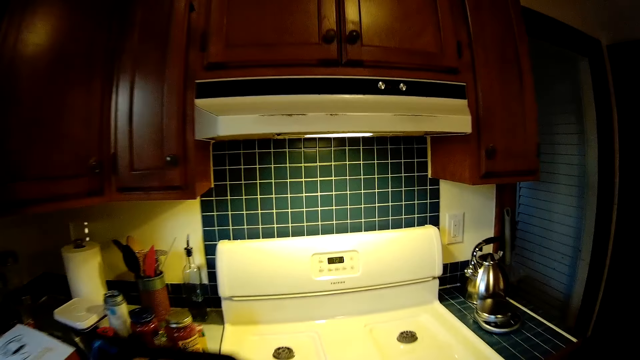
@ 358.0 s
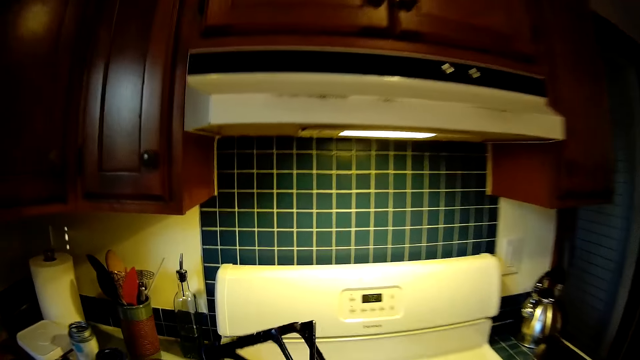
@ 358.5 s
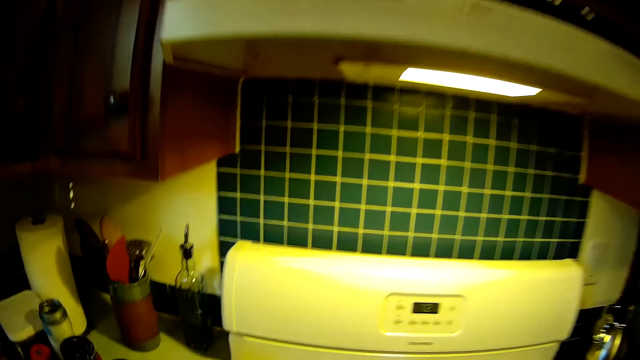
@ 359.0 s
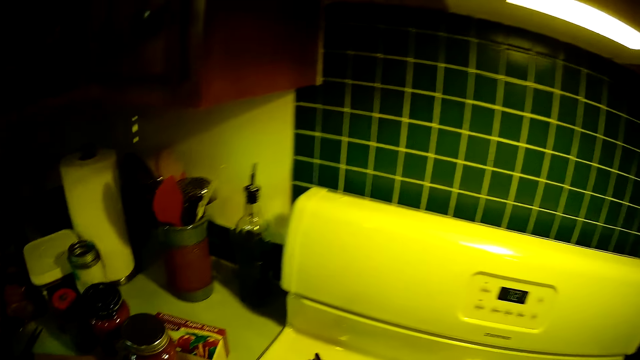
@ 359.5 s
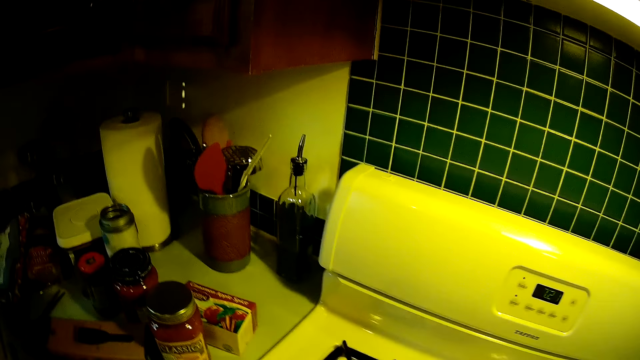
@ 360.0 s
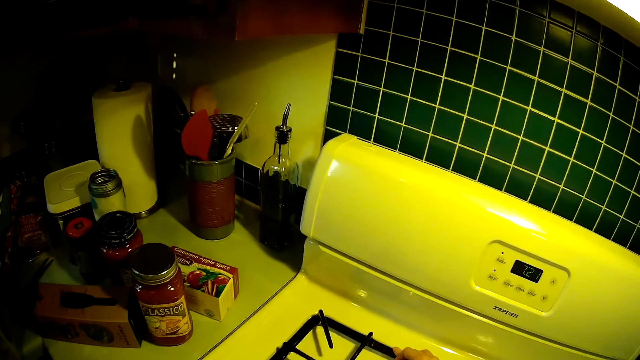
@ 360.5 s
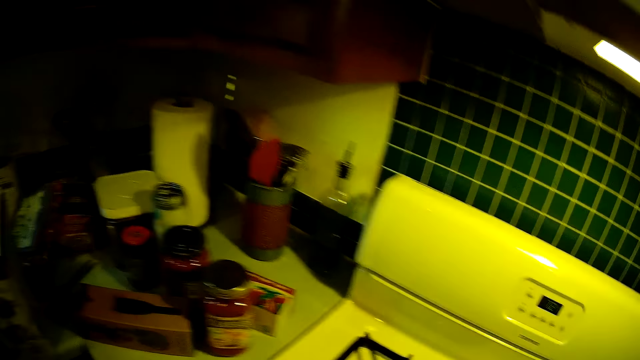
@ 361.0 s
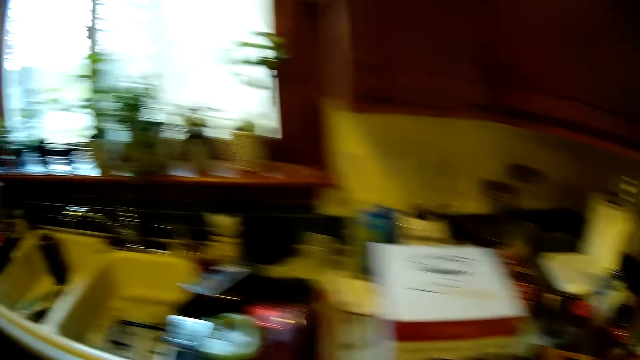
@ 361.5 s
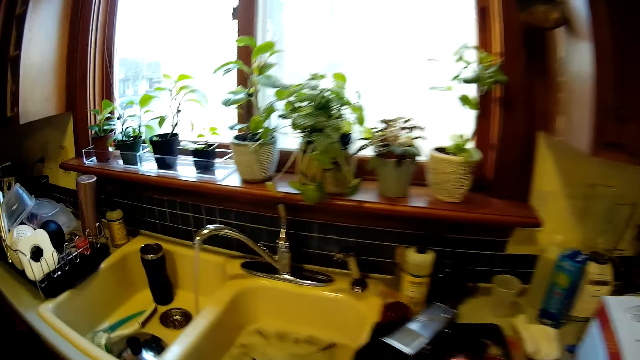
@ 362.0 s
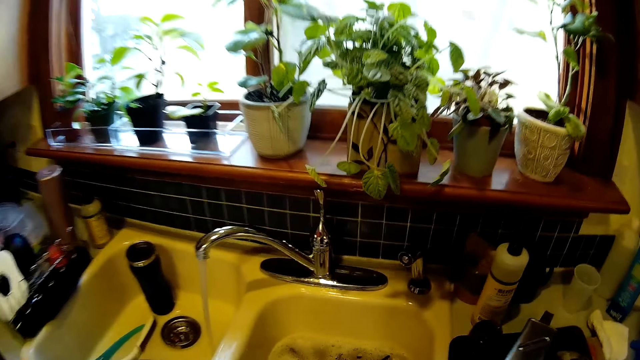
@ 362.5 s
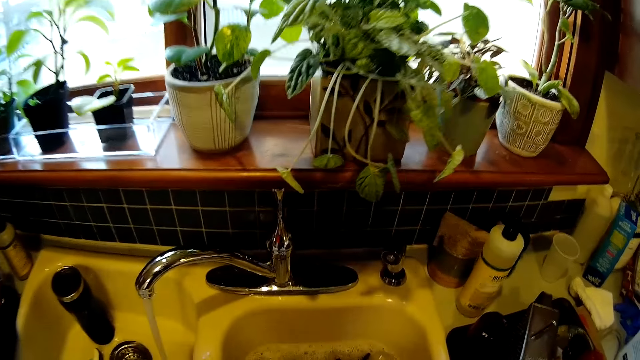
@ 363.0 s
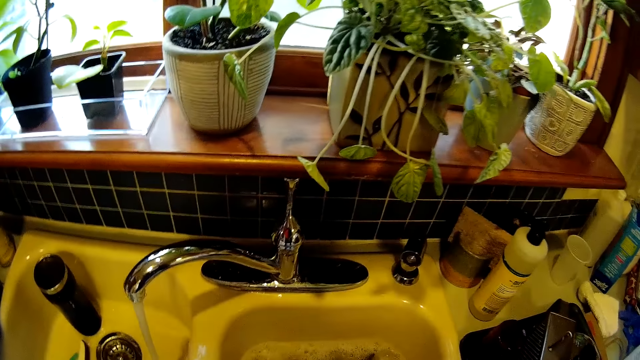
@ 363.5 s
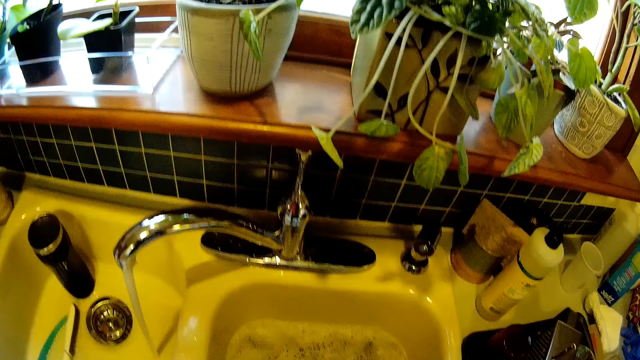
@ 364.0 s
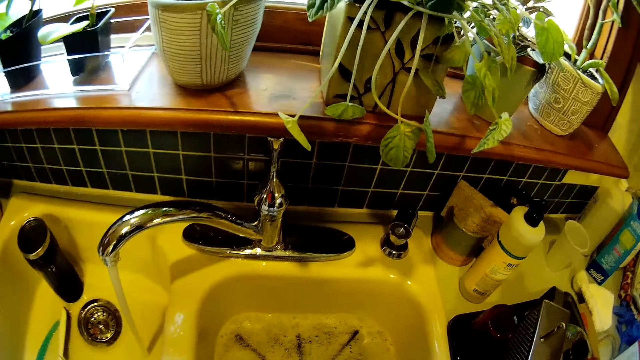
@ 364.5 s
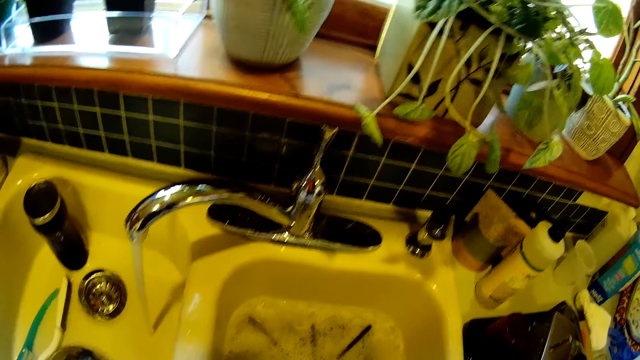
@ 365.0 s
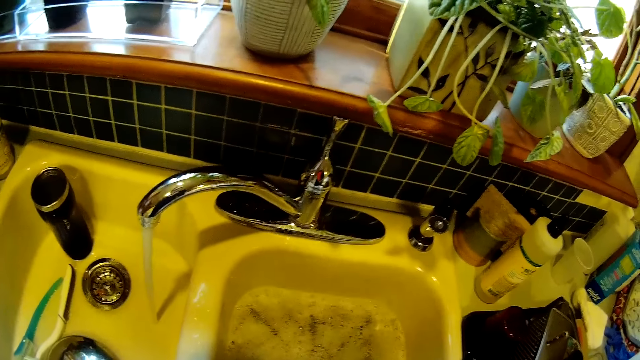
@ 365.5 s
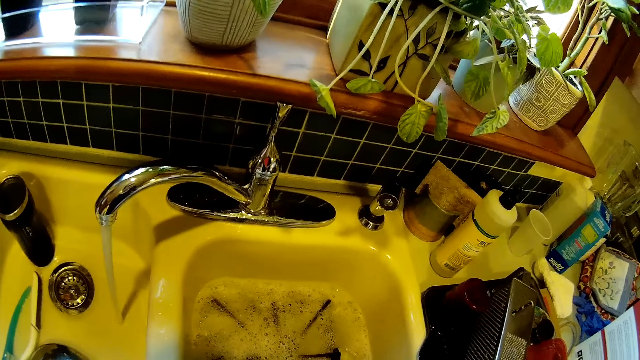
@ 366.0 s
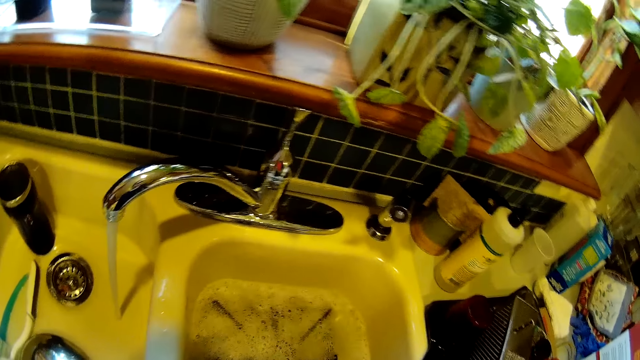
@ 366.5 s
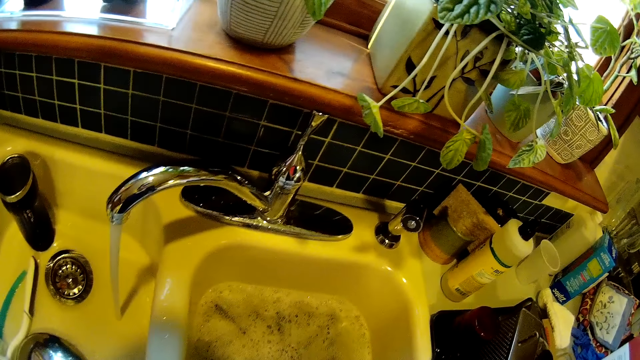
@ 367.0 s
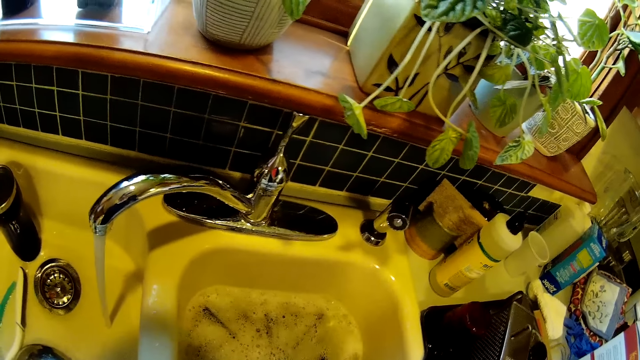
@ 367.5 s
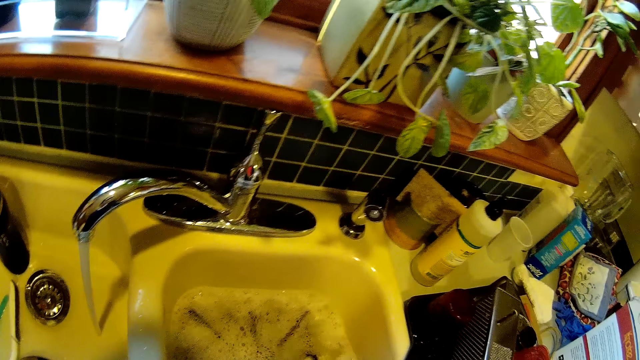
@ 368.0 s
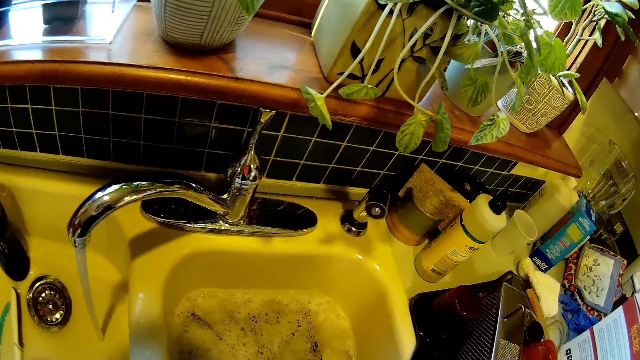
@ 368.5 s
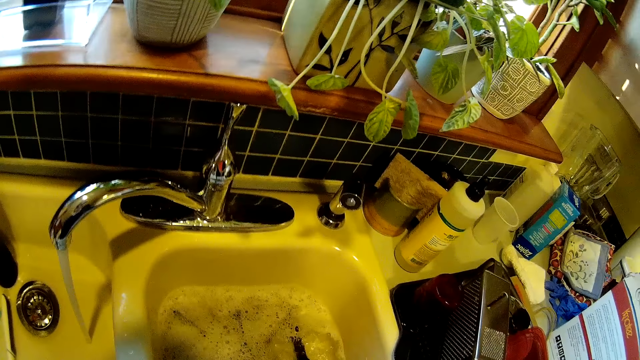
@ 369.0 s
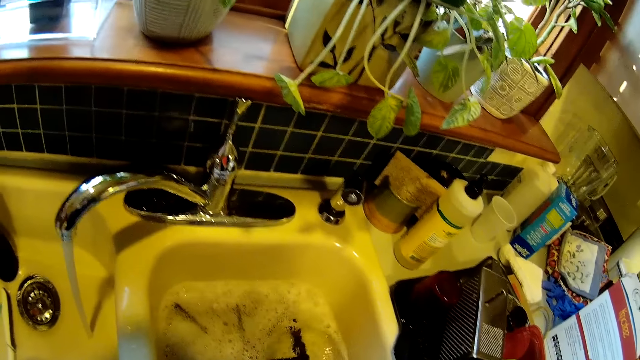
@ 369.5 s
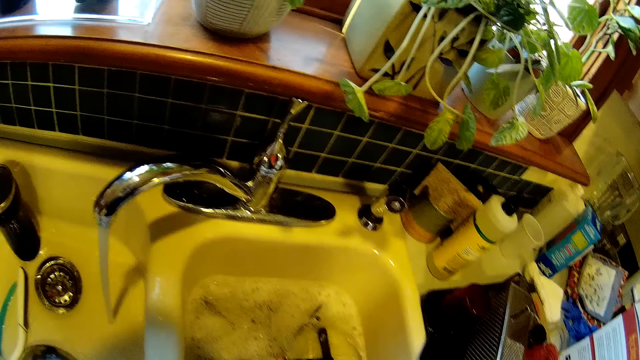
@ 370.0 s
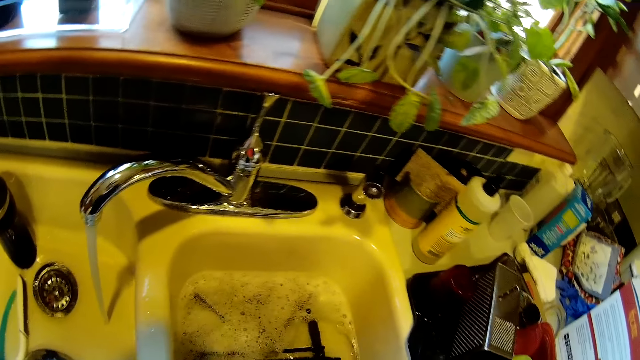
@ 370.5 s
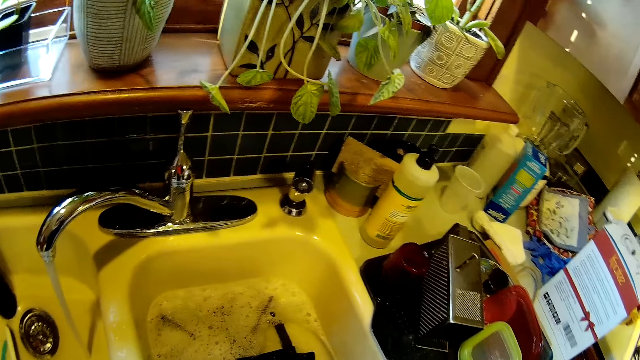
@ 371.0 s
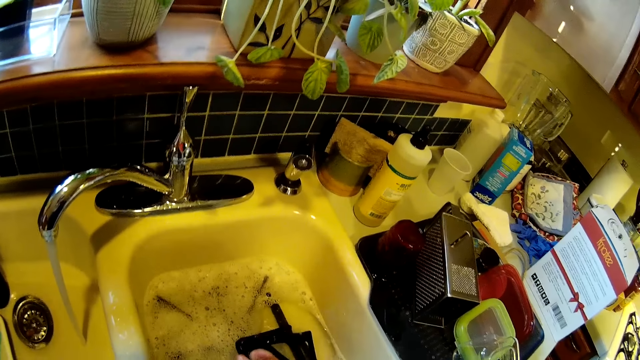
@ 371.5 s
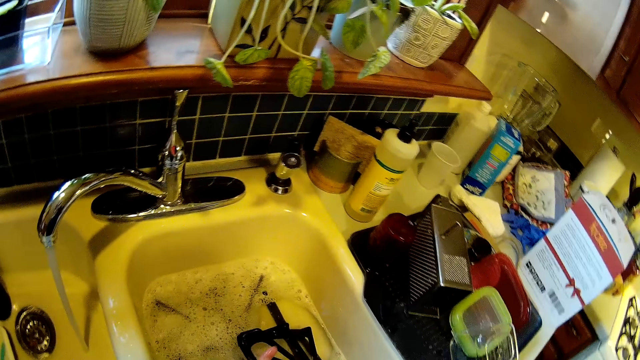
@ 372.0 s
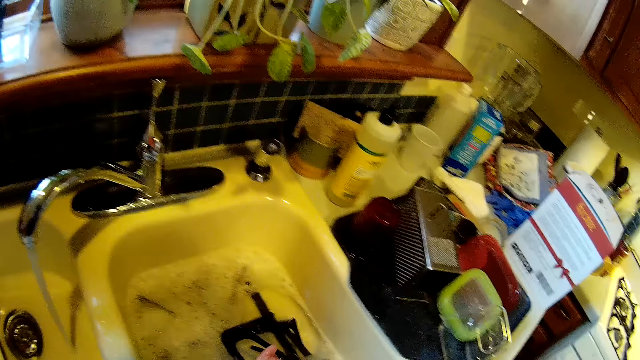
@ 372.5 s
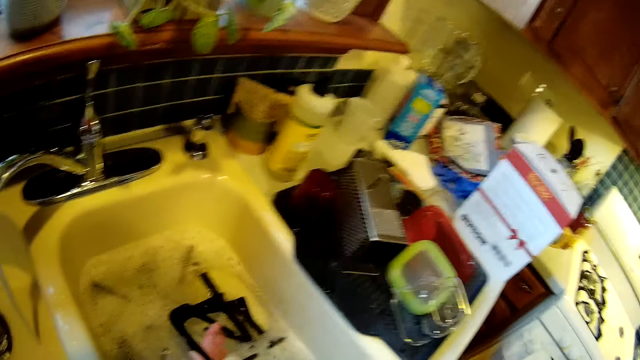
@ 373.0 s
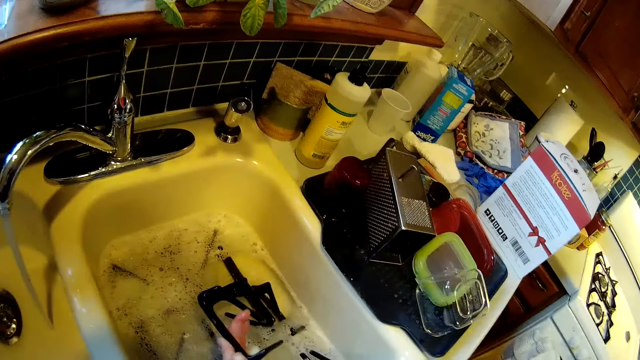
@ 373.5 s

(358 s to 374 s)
The camera wearer places the pan support onto the gas cooker with both hands. They wash the pan support with the sponge inside the sink with both hands.

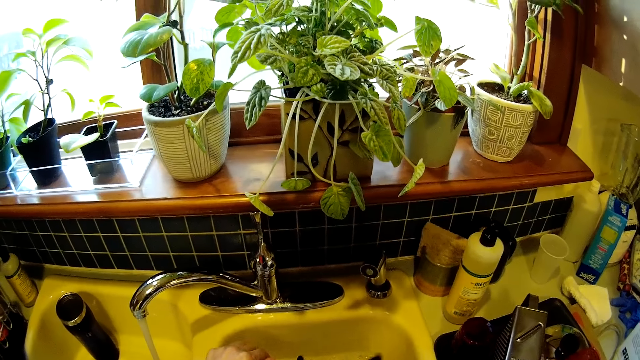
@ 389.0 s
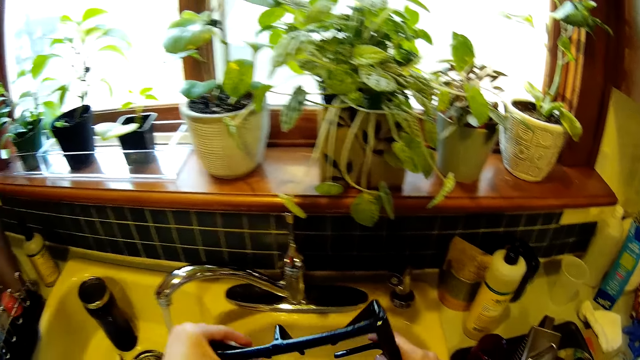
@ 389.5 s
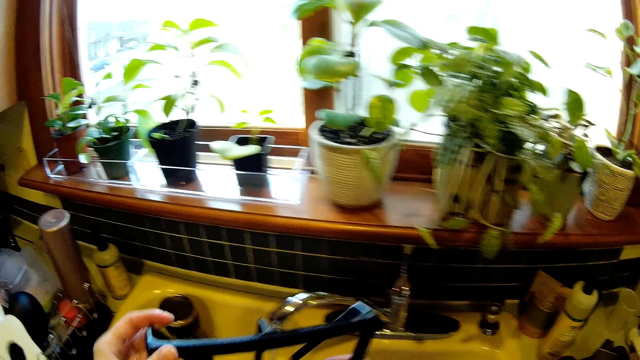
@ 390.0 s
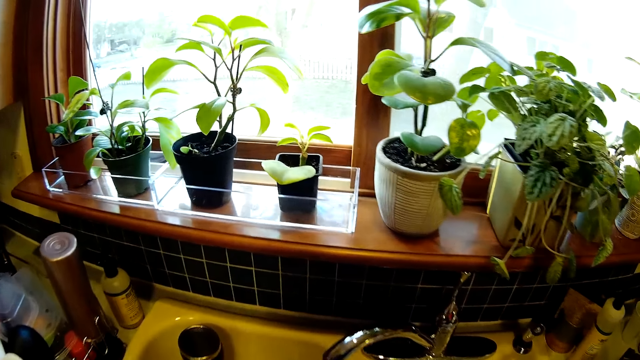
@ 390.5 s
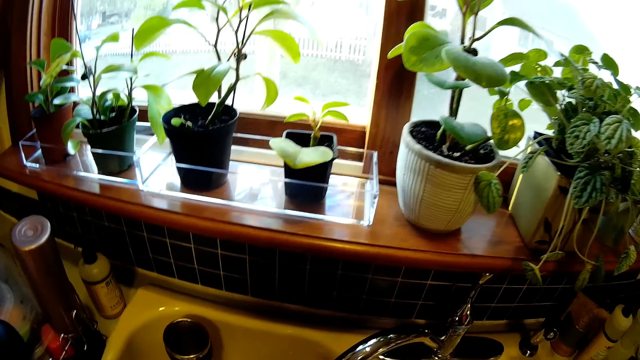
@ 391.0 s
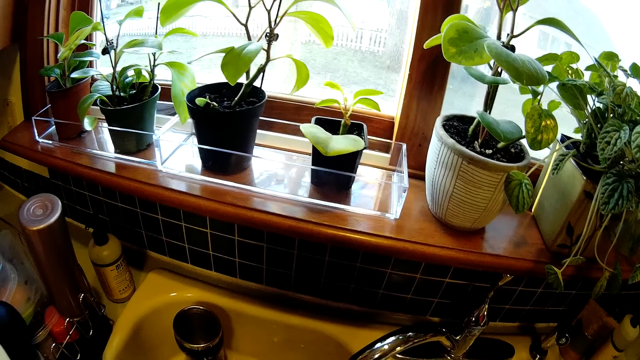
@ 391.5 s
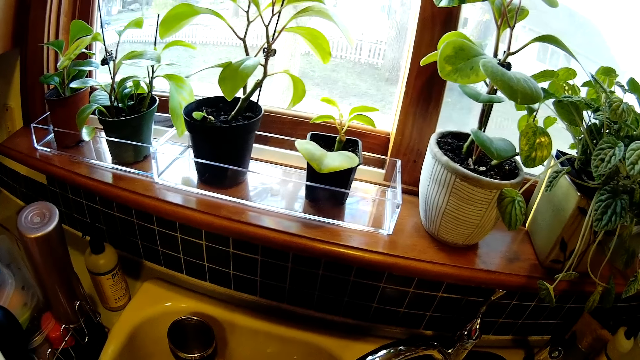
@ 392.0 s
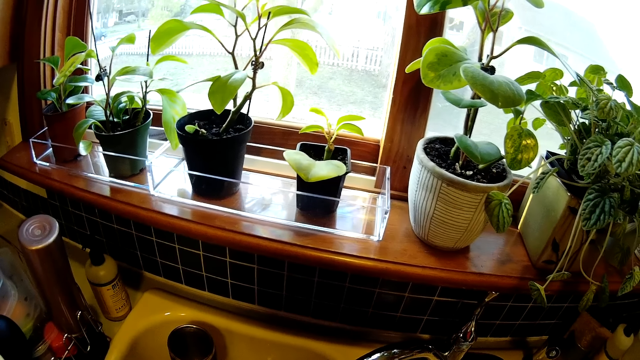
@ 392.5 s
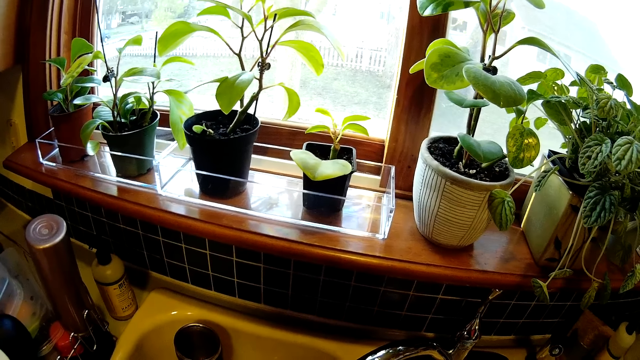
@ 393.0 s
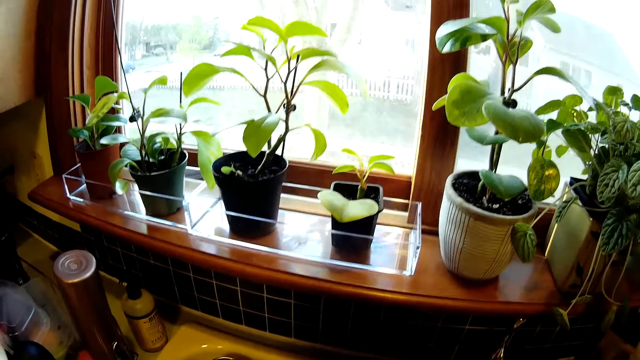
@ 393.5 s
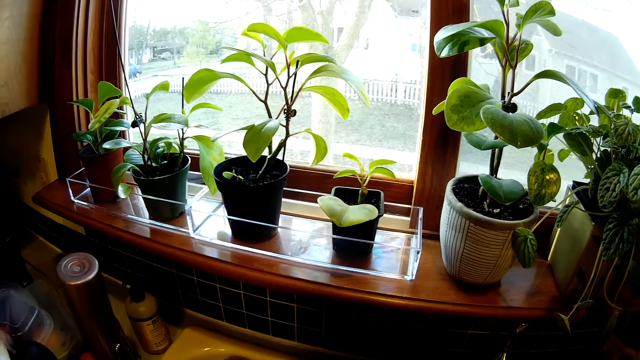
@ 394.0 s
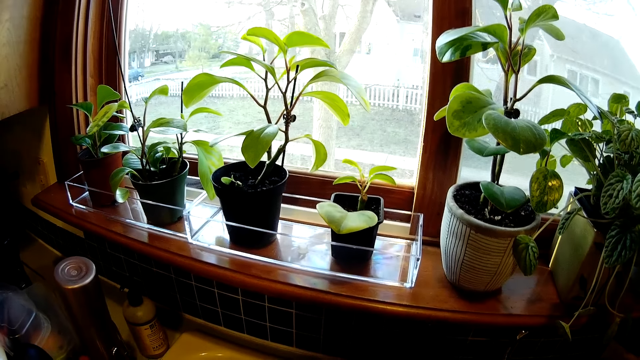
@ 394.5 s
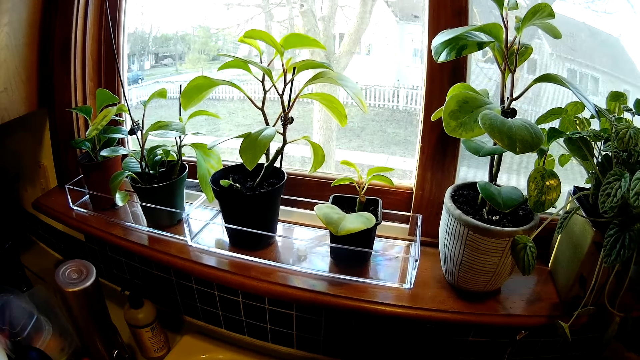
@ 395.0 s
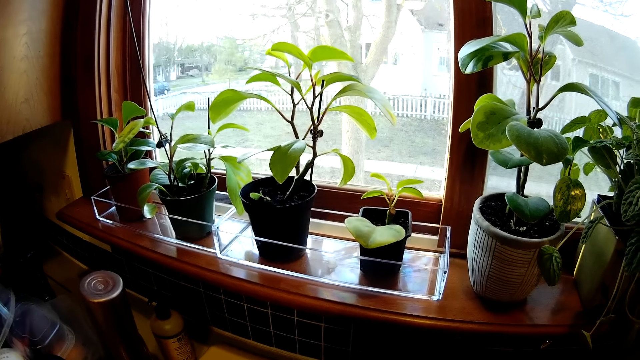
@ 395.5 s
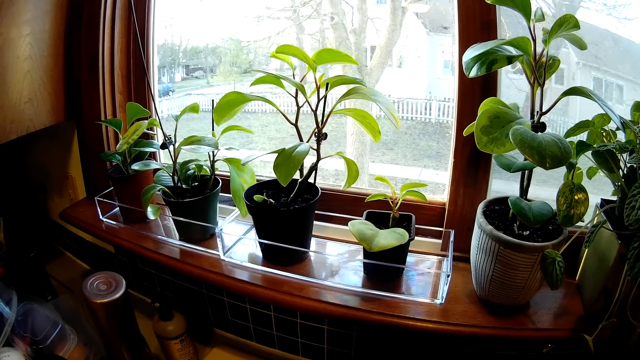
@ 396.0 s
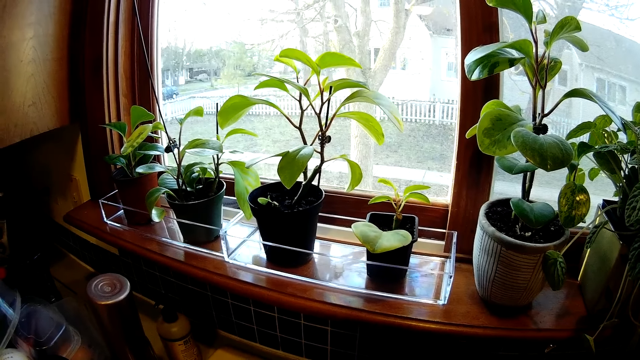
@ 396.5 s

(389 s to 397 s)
The camera wearer rinses the pan support inside the sink with both hands.
